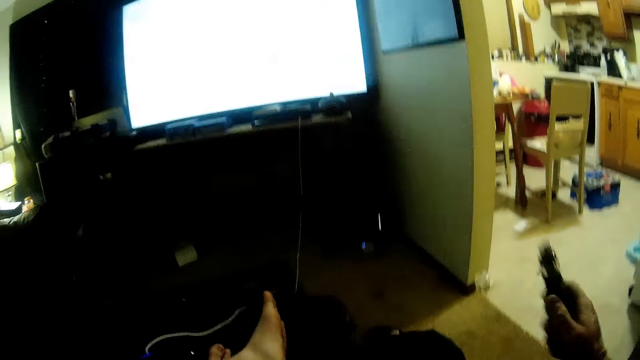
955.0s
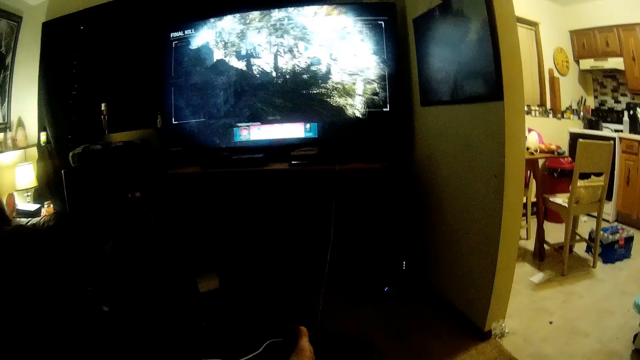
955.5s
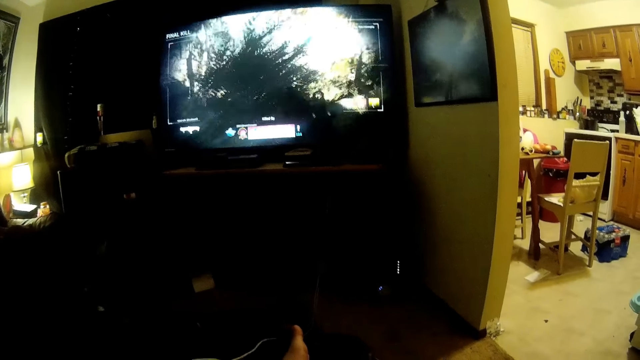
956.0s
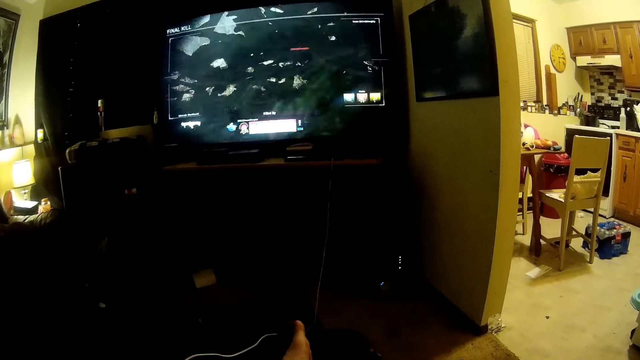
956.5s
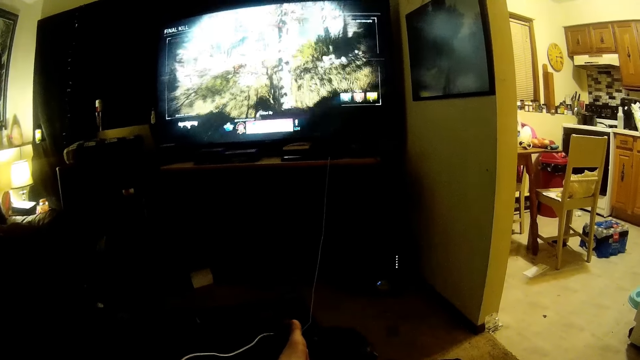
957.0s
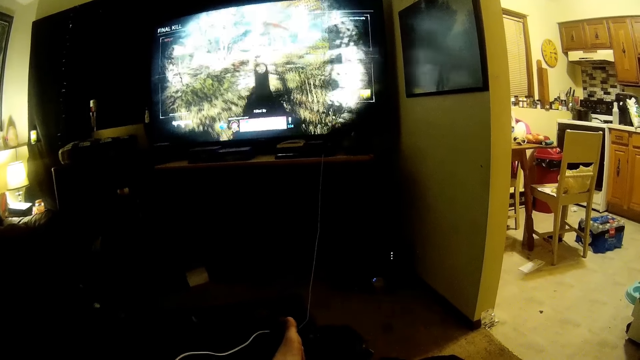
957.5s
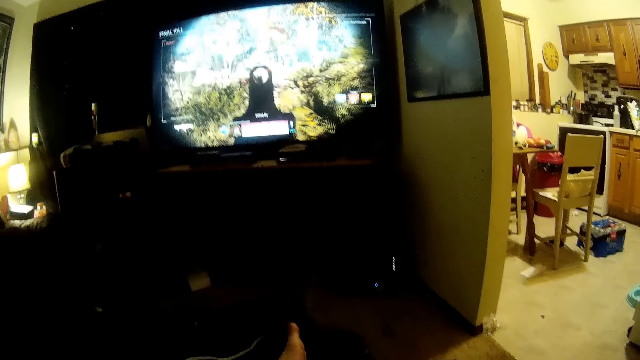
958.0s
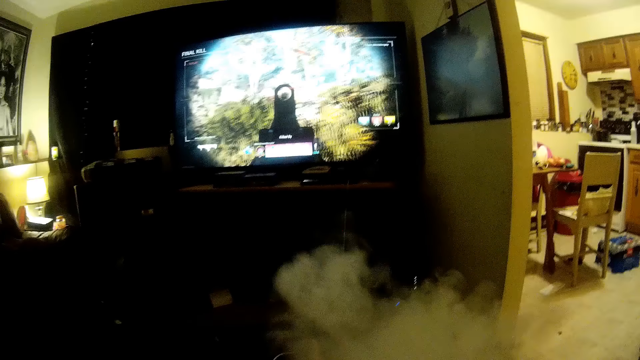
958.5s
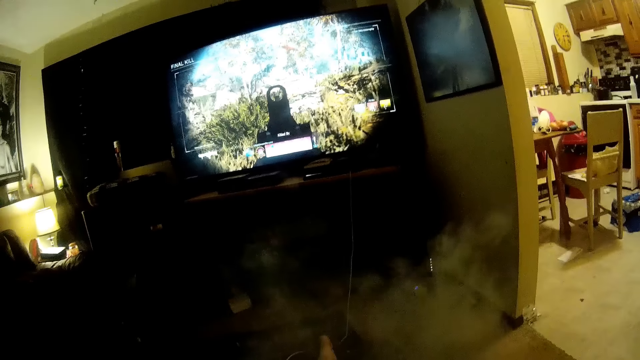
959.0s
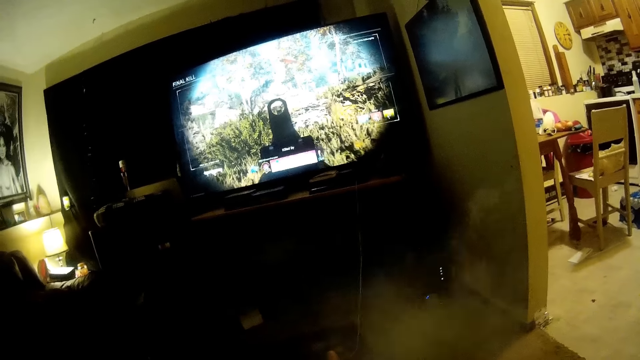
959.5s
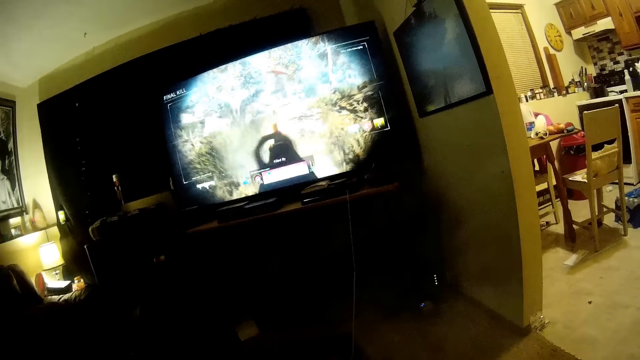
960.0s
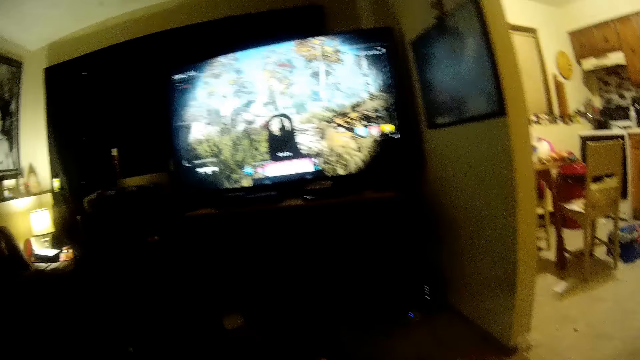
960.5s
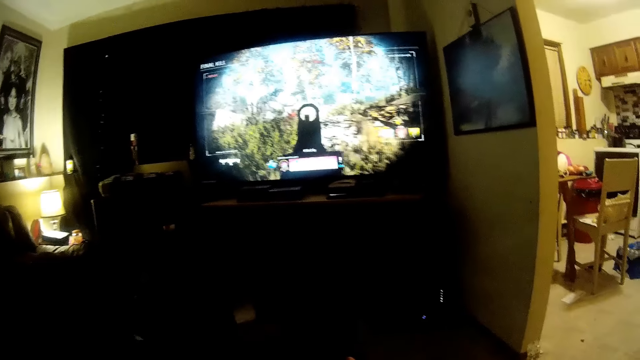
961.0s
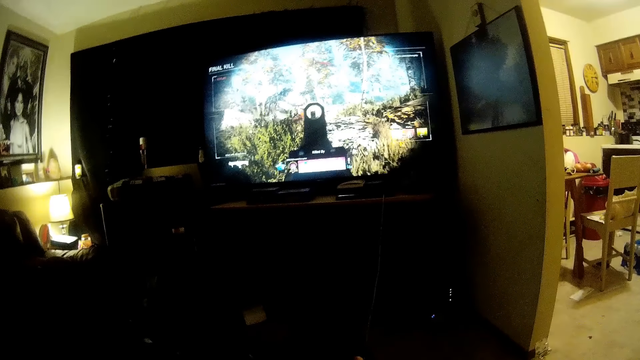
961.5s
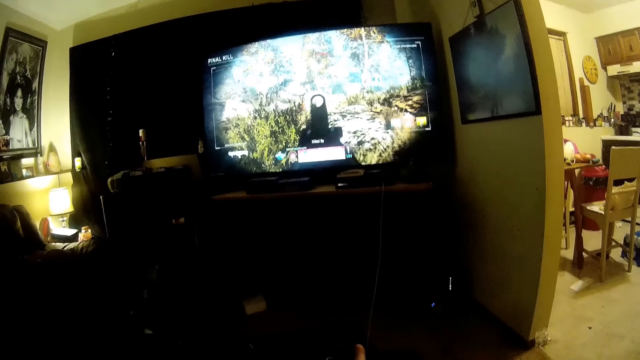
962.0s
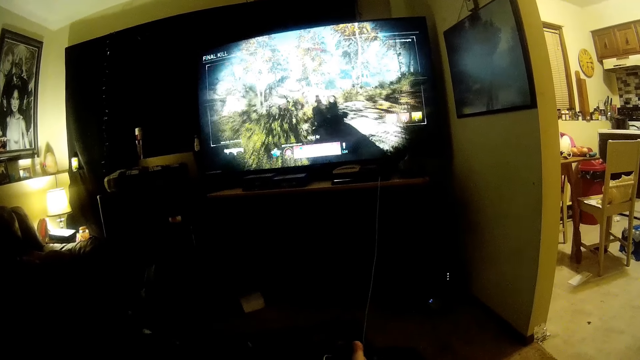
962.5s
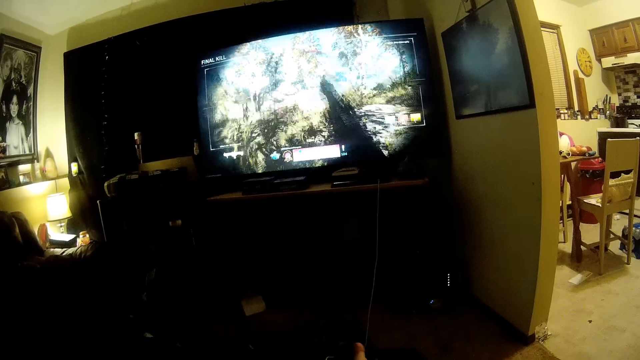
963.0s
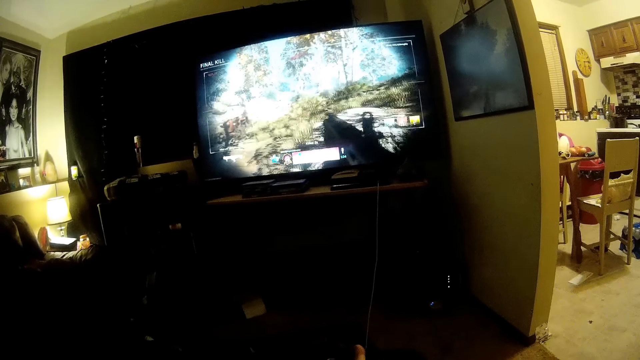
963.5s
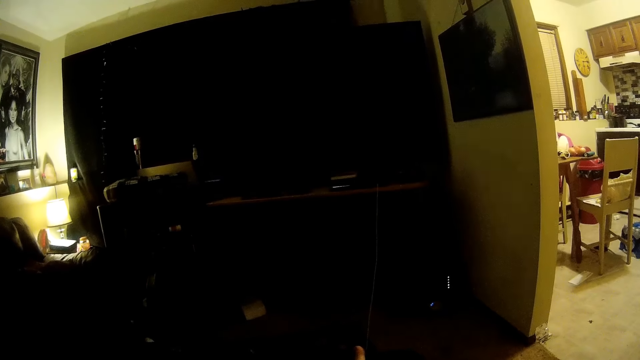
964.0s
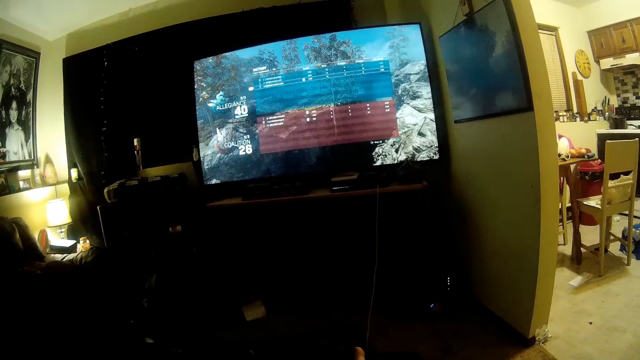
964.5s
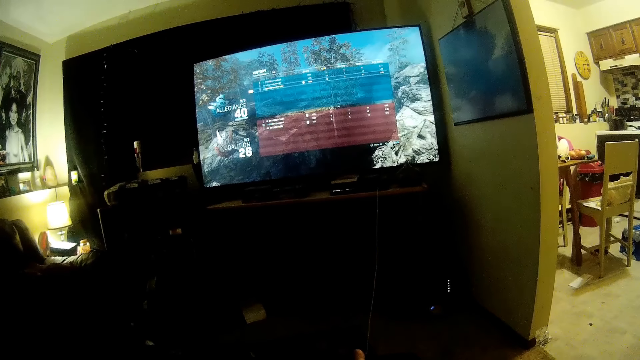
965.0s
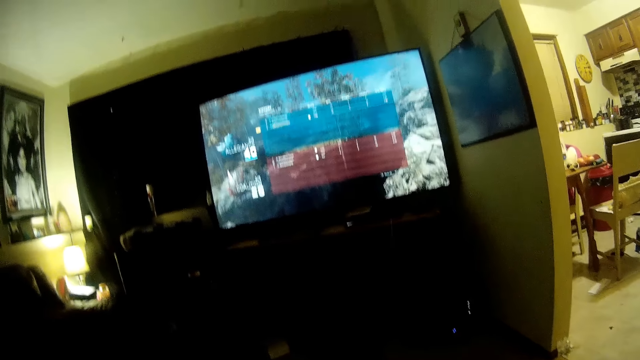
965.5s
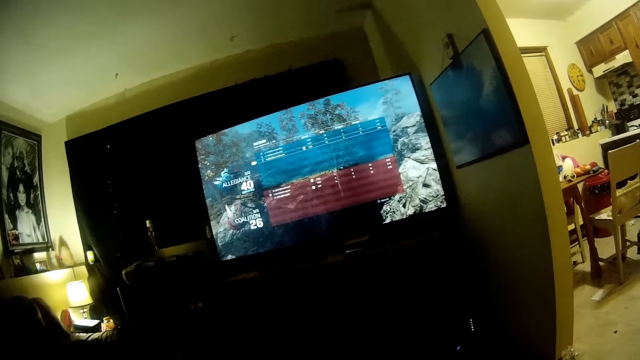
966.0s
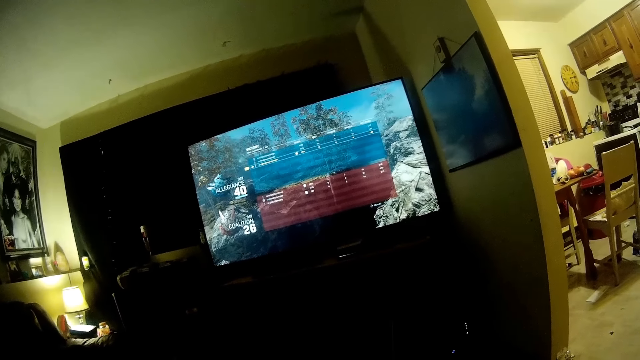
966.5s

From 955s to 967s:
The camera wearer smokes on the vape pen. They play the video game. They blow out the smoke. They answer a phone call. They hold the game controller with both hands. They play the video game.

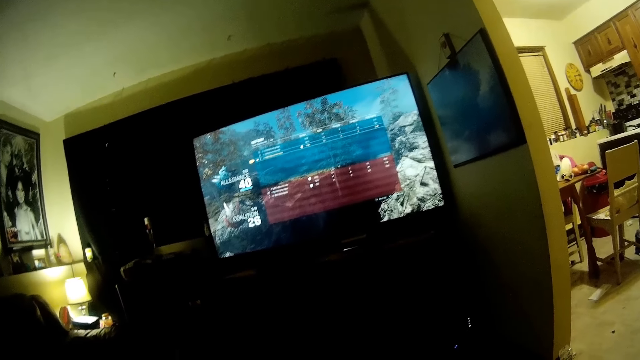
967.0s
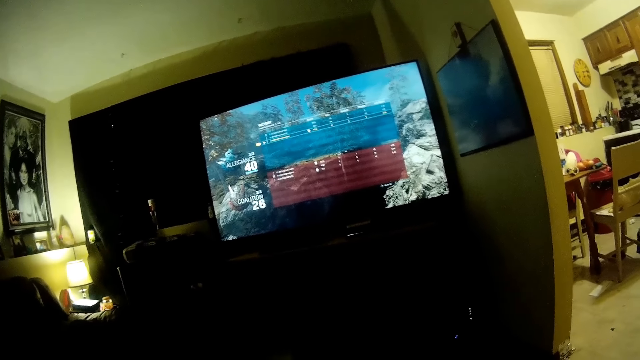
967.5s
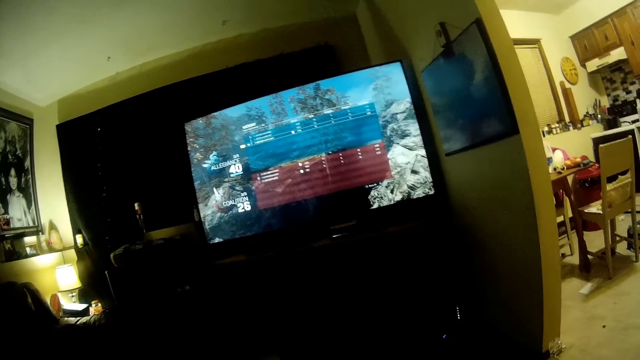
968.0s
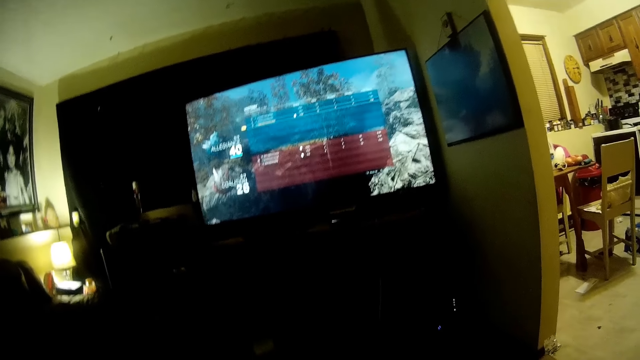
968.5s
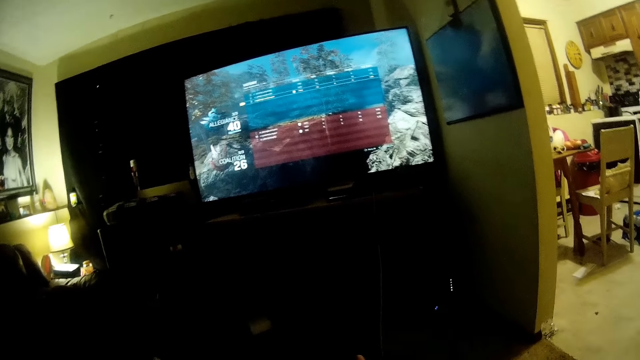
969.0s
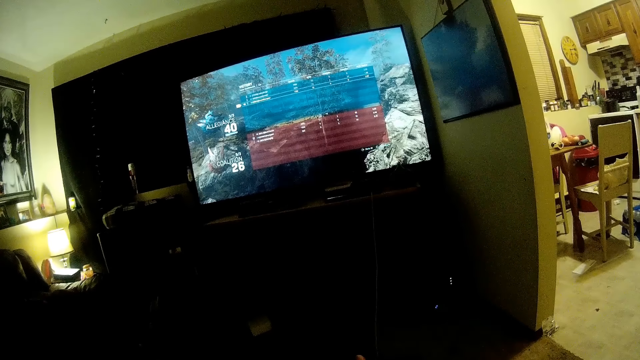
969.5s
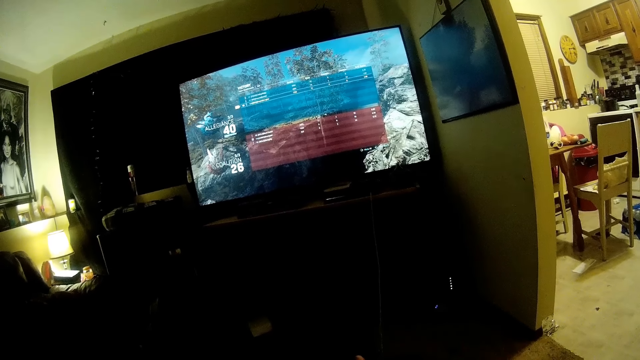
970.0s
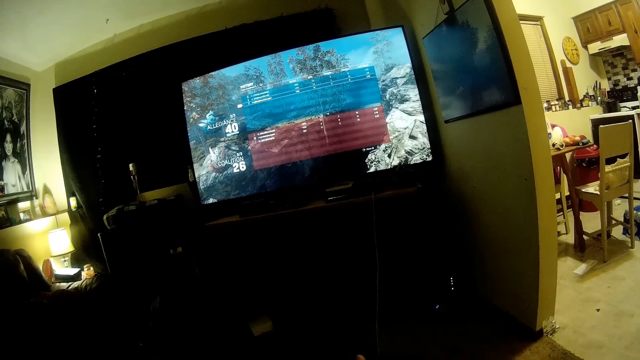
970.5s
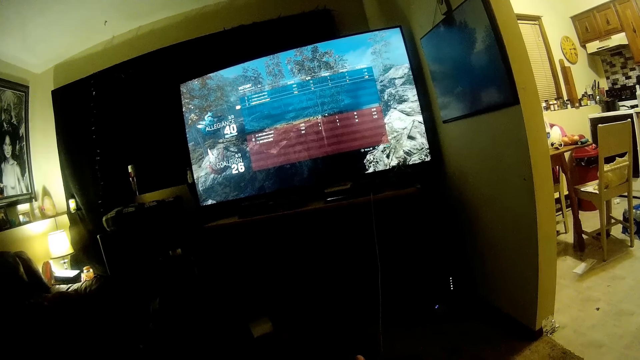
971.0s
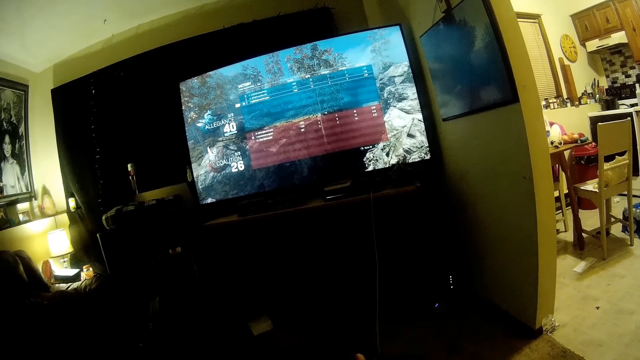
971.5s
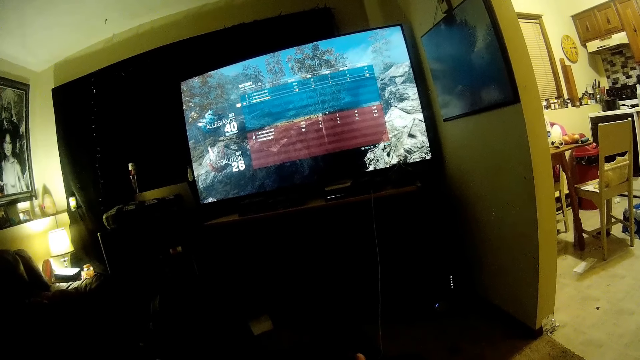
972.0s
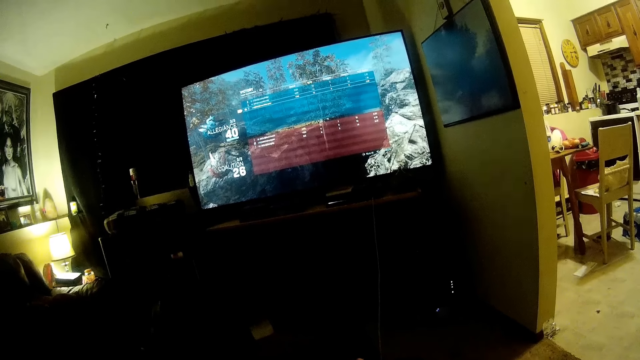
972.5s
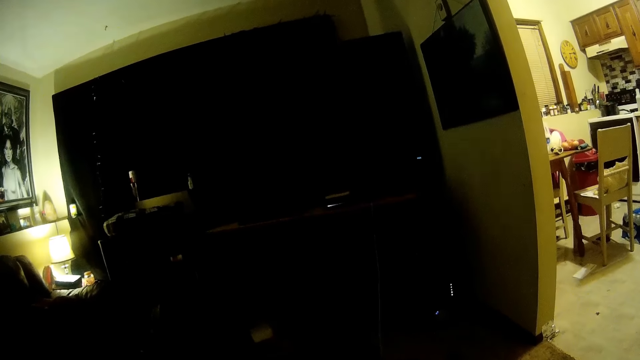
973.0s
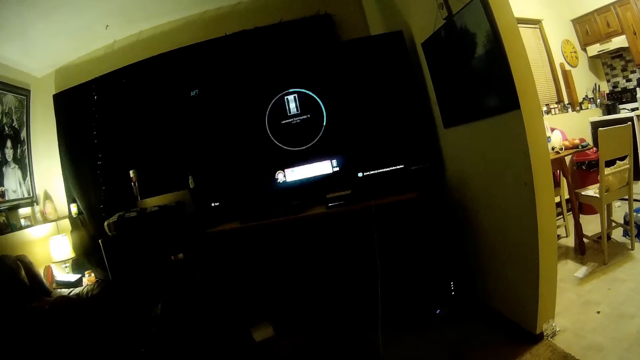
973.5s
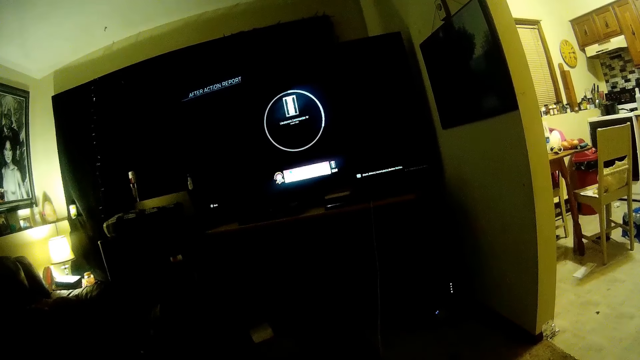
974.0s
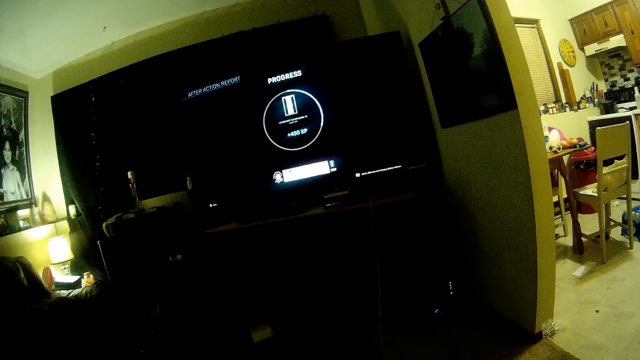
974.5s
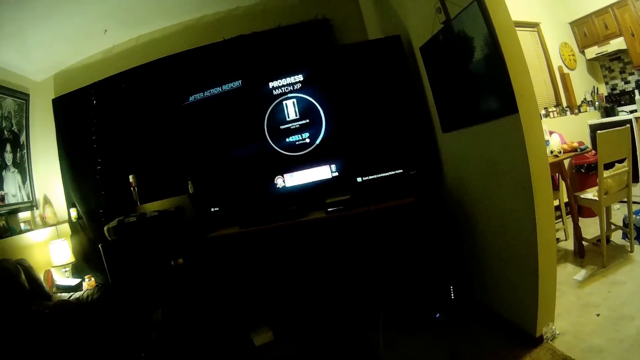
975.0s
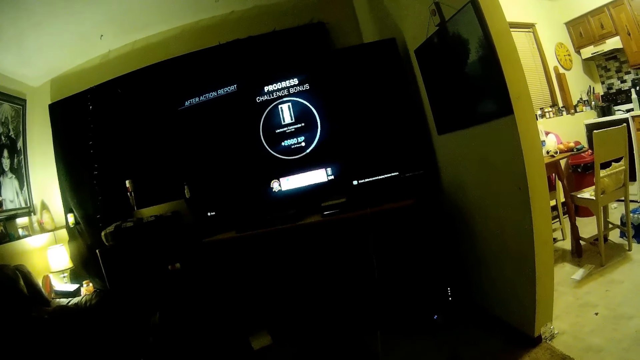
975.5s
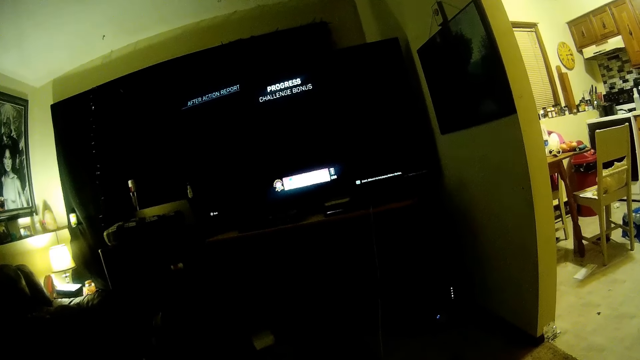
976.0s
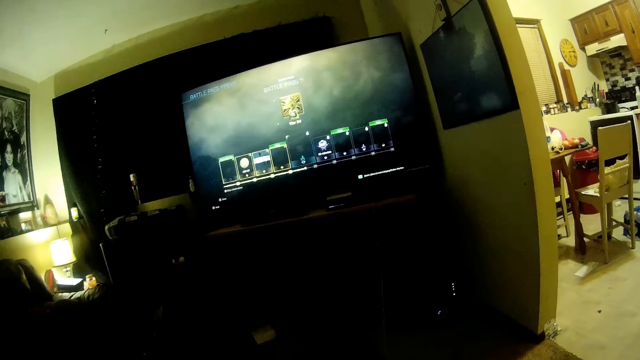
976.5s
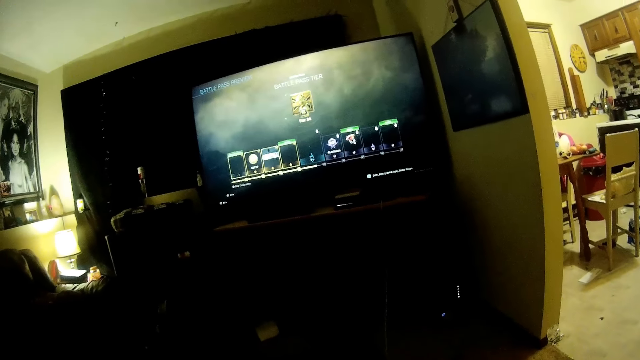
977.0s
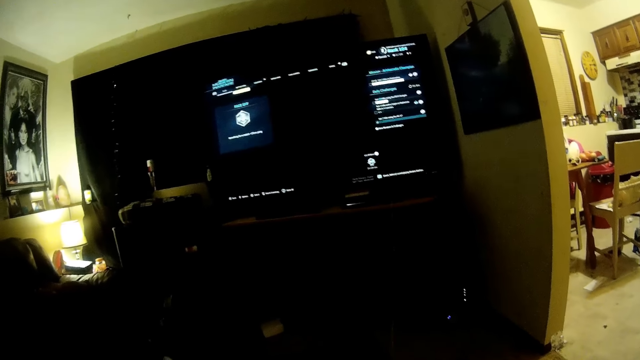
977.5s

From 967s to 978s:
The camera wearer selects options in the video game.
